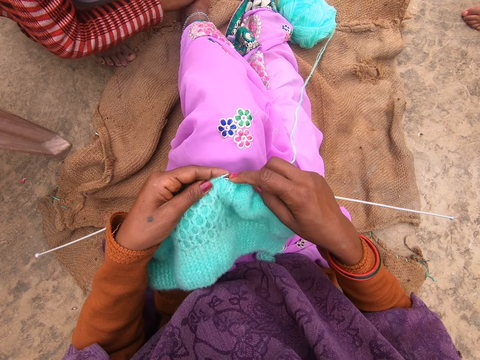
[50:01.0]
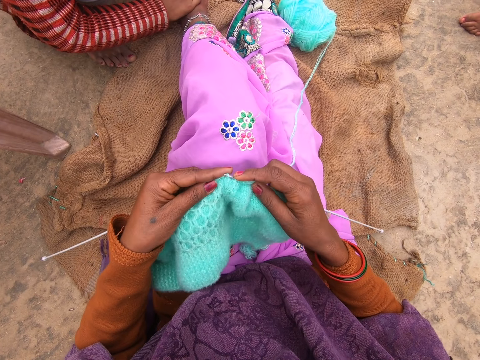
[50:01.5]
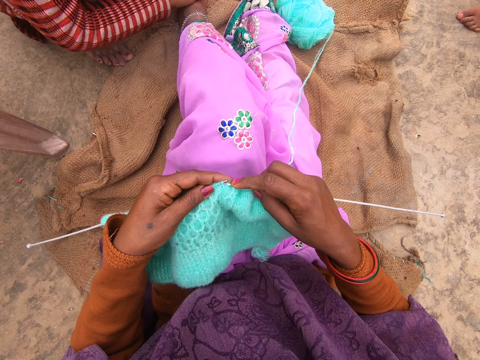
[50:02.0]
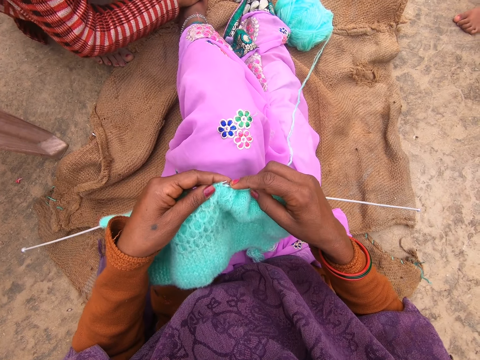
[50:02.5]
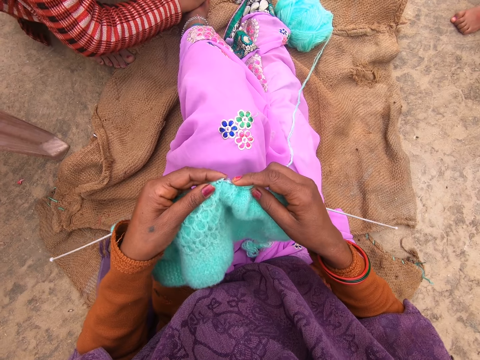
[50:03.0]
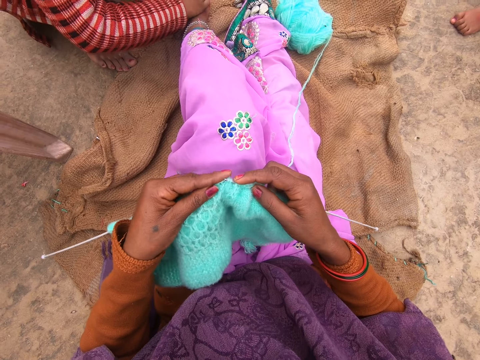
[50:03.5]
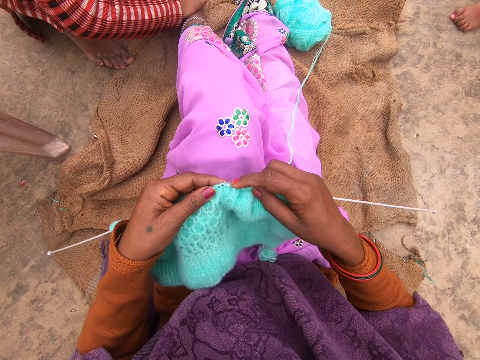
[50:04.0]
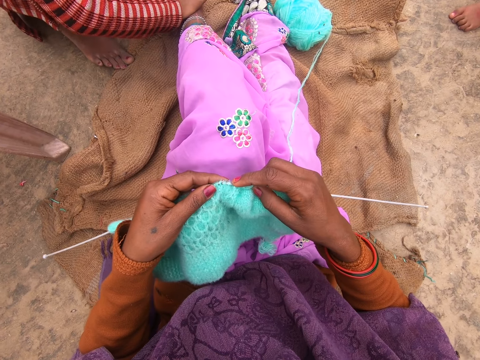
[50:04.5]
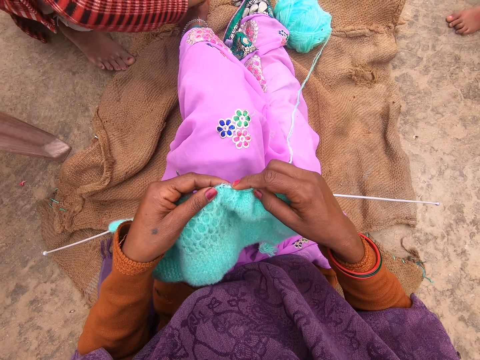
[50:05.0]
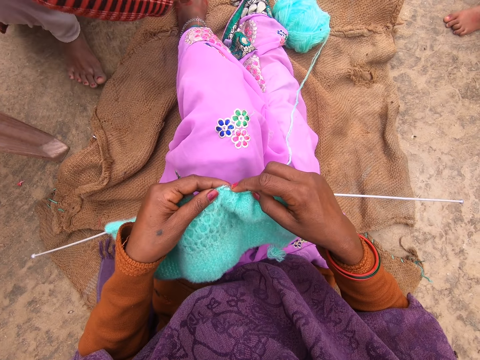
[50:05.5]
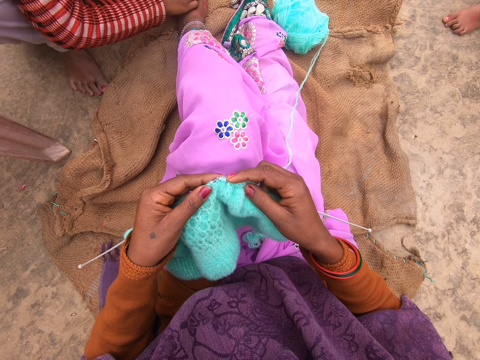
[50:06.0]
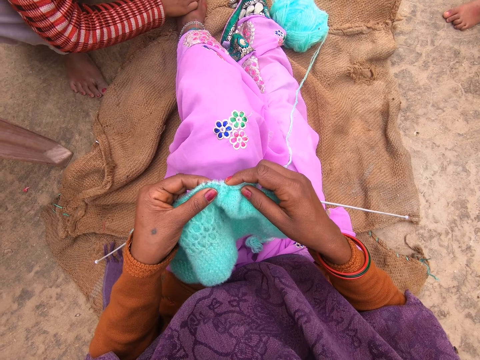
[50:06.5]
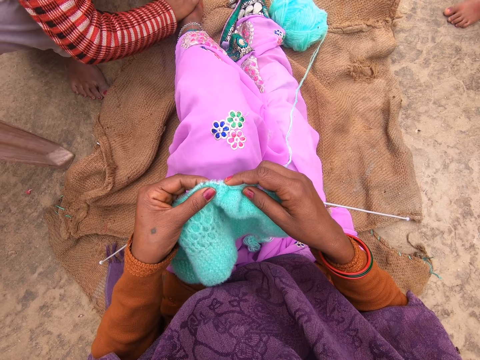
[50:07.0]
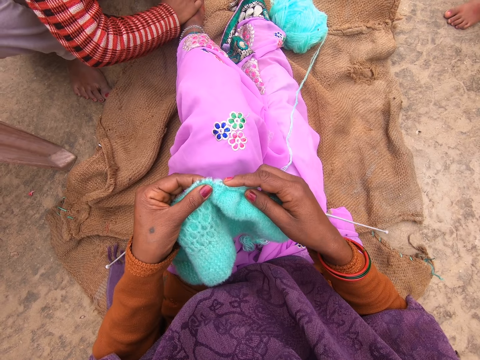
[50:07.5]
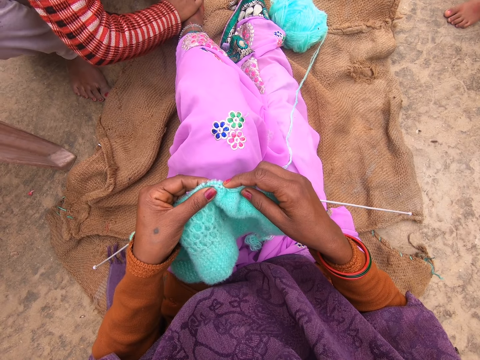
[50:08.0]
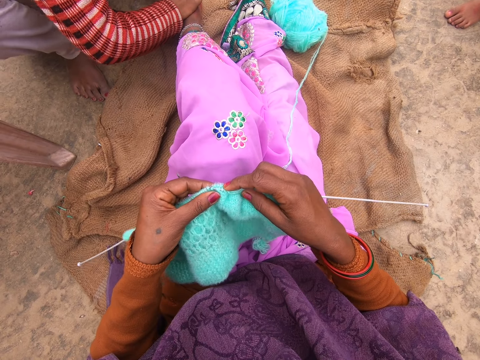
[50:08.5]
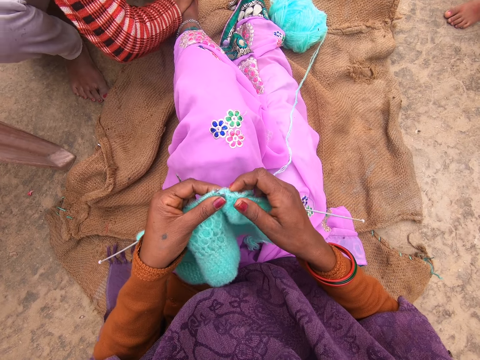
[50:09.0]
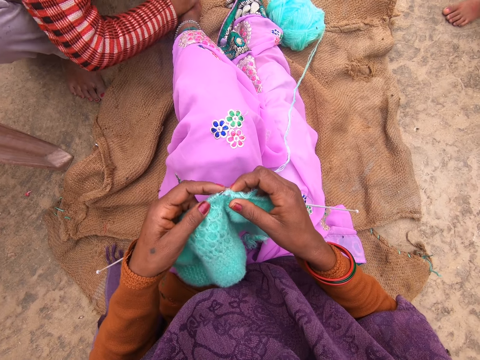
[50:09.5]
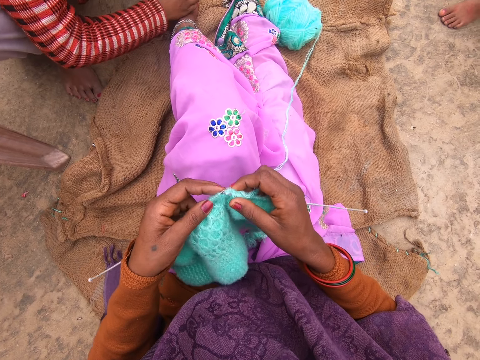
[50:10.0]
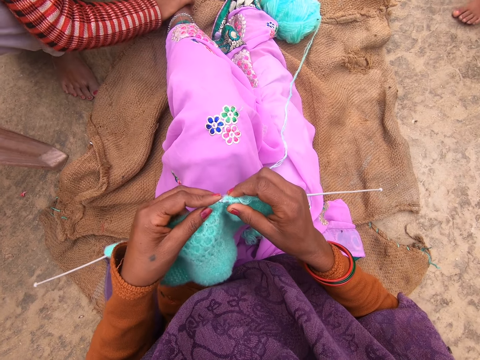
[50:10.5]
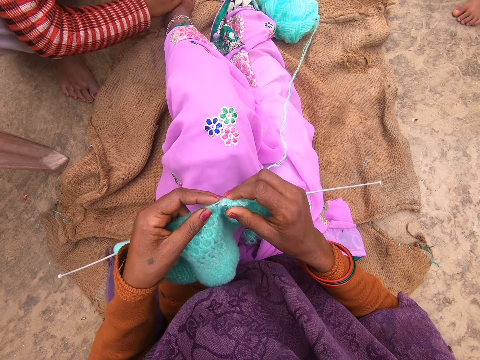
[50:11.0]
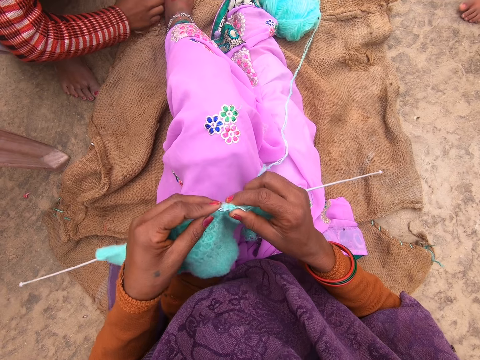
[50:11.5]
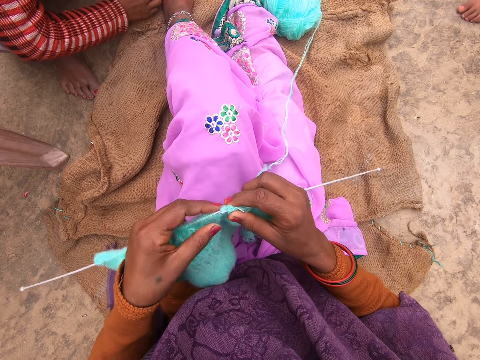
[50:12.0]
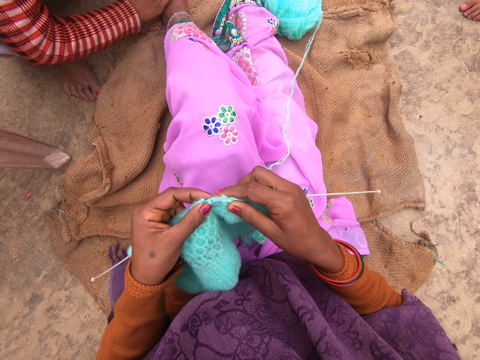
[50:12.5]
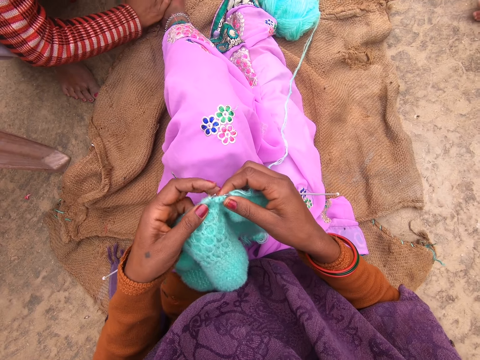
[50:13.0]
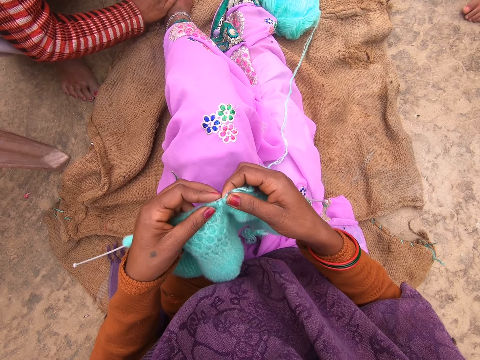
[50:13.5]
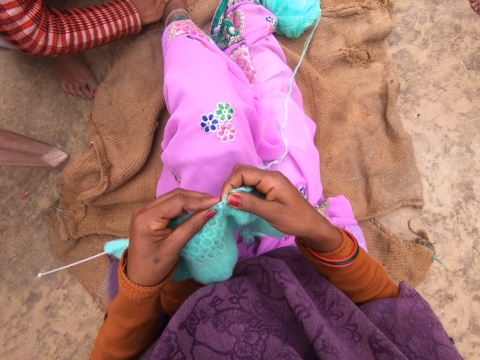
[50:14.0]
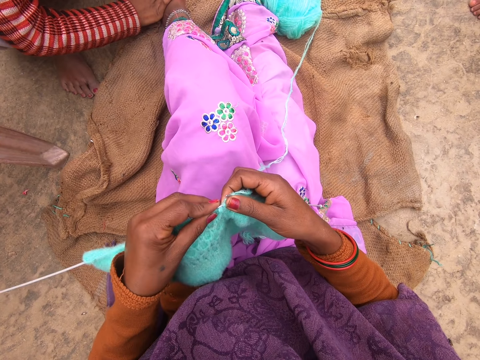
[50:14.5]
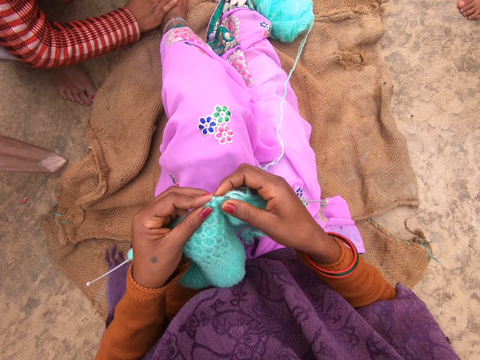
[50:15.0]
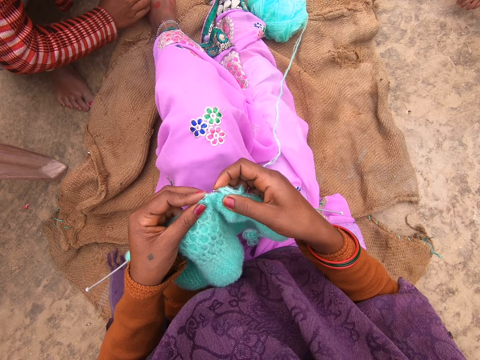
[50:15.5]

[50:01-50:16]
A person removes the ring from the toe.

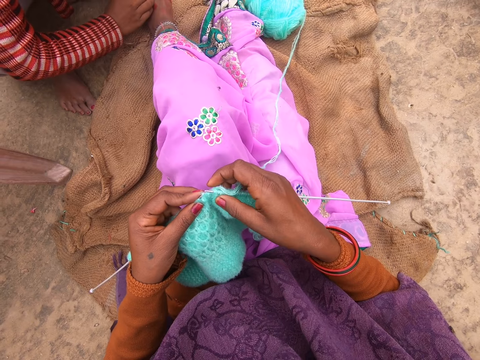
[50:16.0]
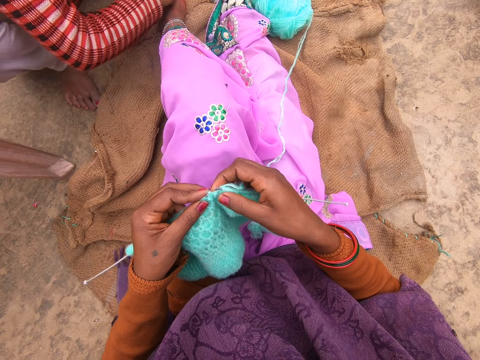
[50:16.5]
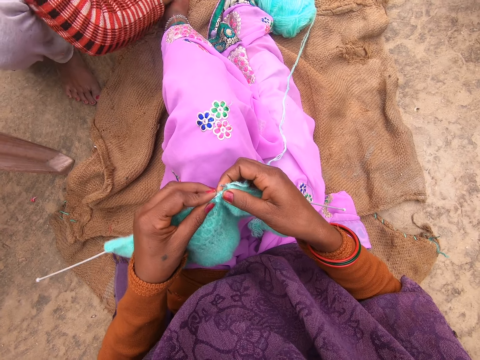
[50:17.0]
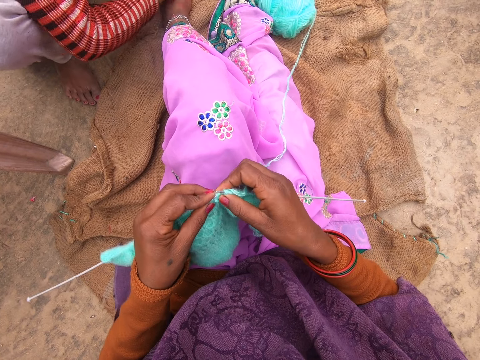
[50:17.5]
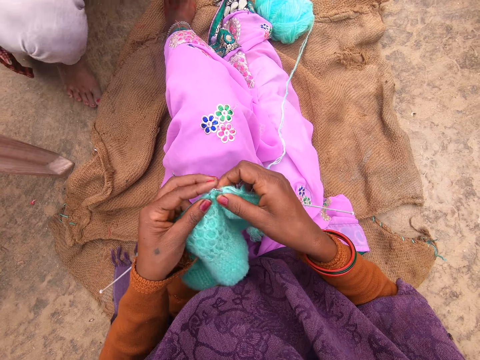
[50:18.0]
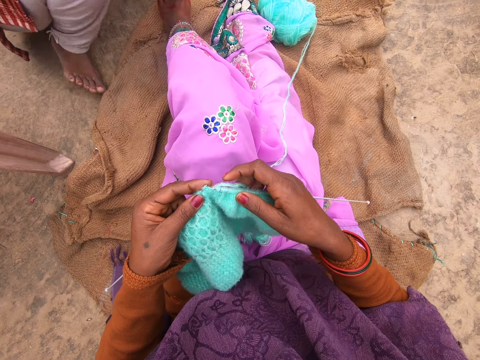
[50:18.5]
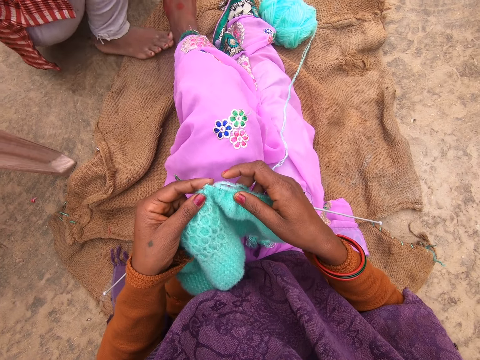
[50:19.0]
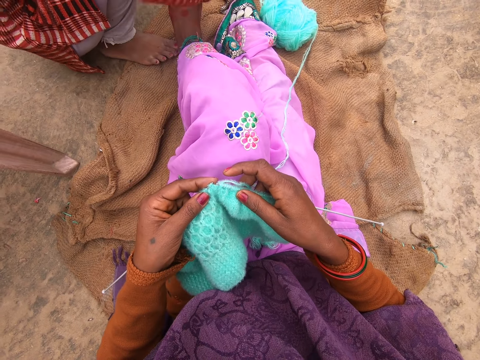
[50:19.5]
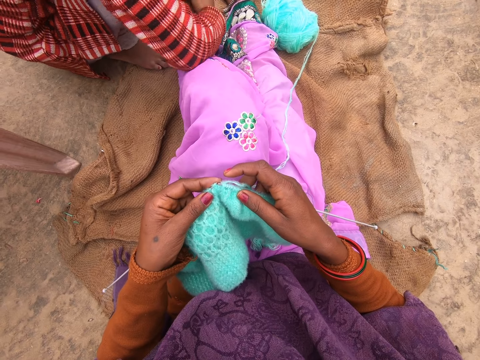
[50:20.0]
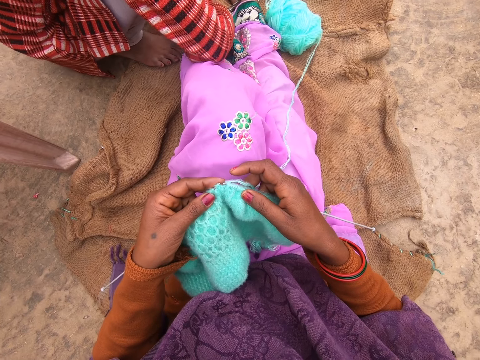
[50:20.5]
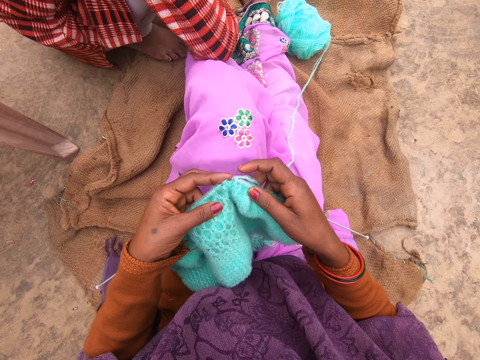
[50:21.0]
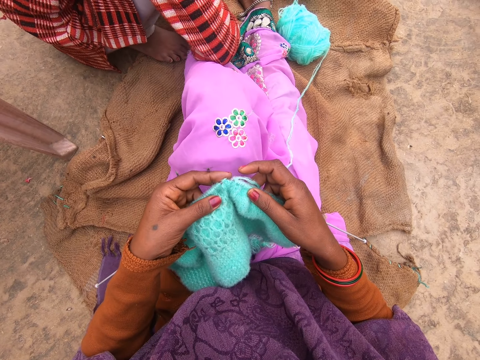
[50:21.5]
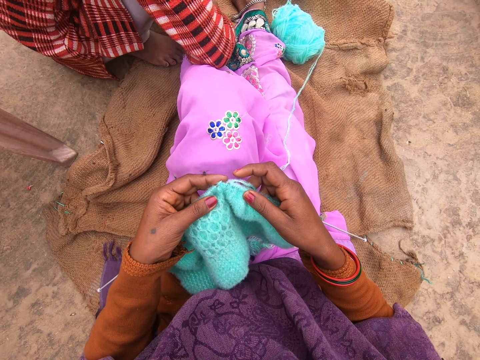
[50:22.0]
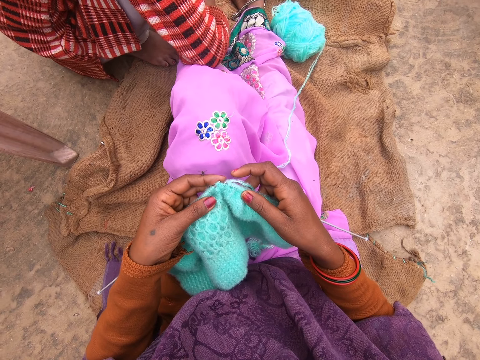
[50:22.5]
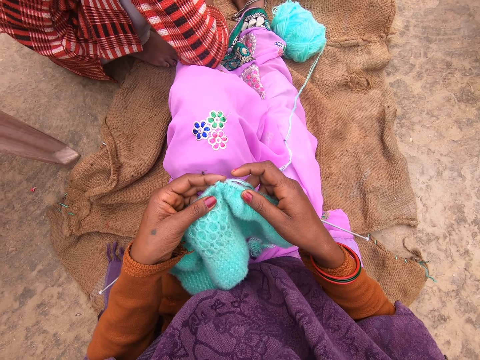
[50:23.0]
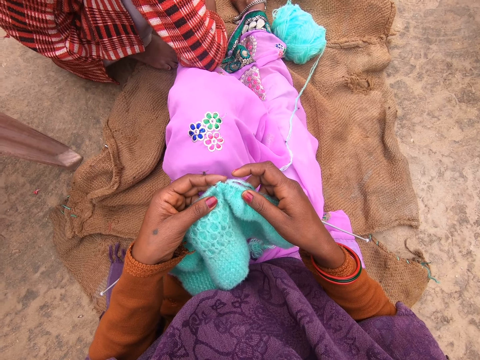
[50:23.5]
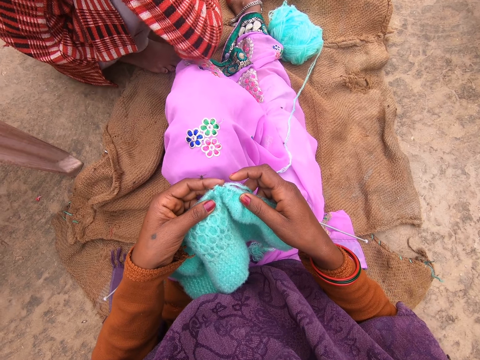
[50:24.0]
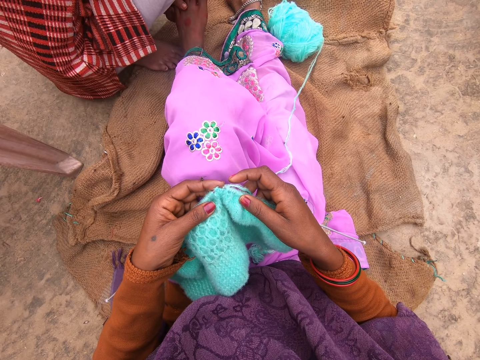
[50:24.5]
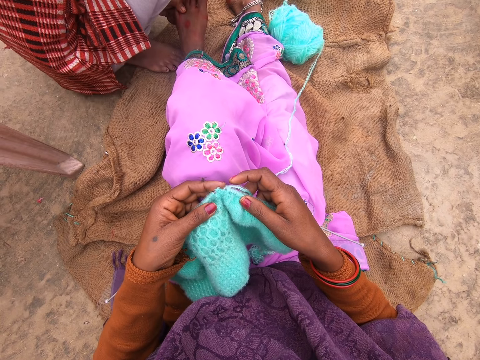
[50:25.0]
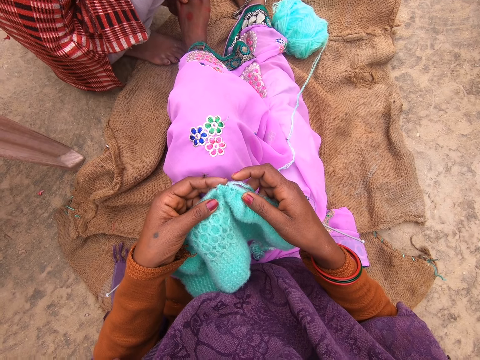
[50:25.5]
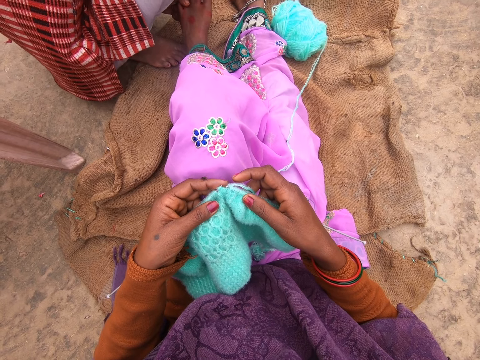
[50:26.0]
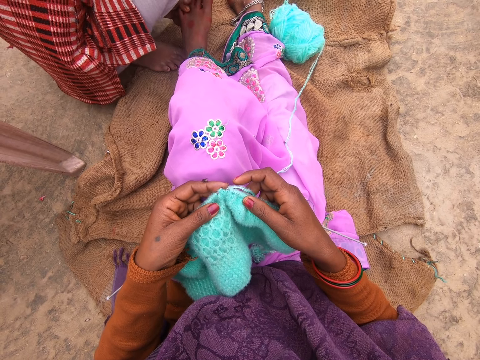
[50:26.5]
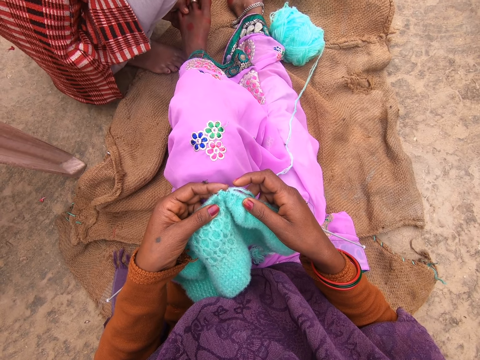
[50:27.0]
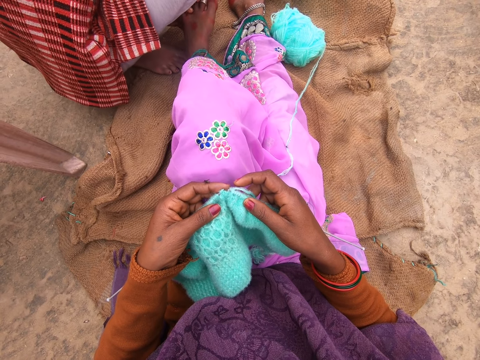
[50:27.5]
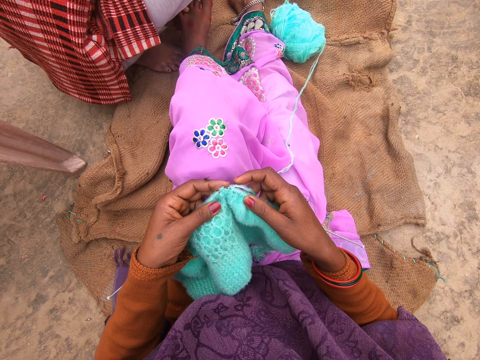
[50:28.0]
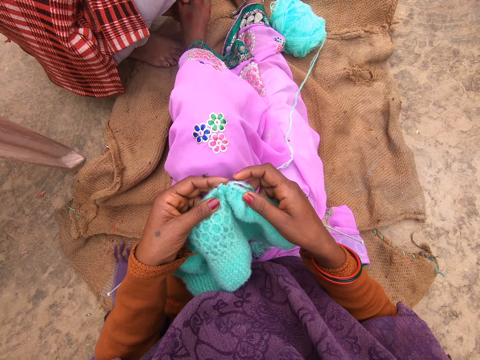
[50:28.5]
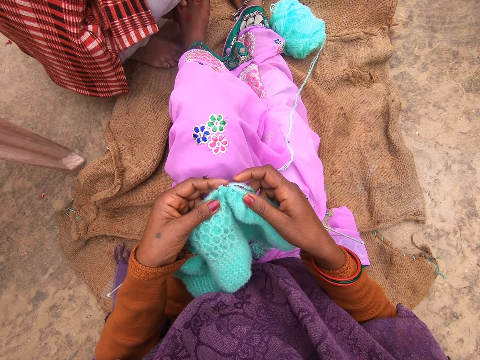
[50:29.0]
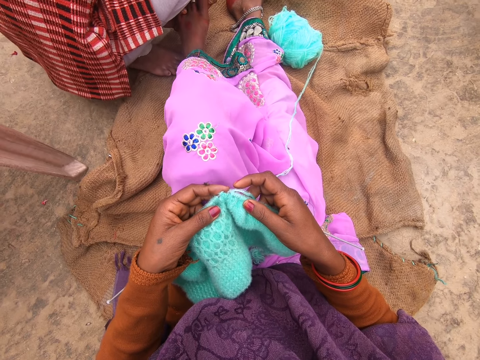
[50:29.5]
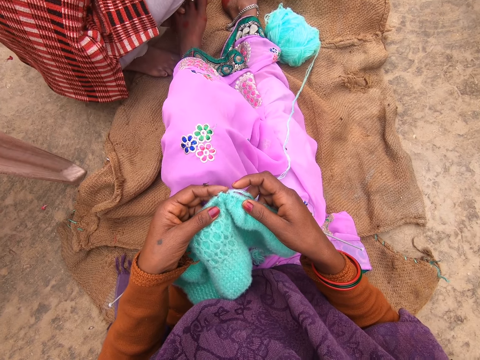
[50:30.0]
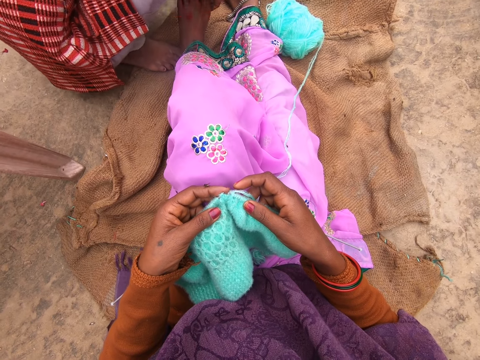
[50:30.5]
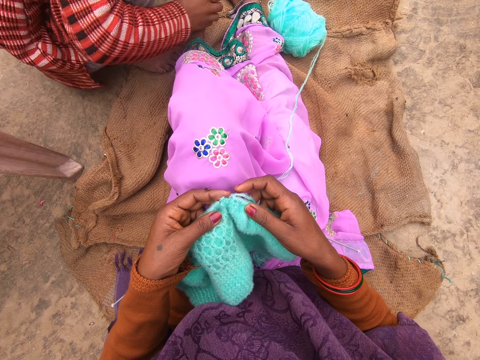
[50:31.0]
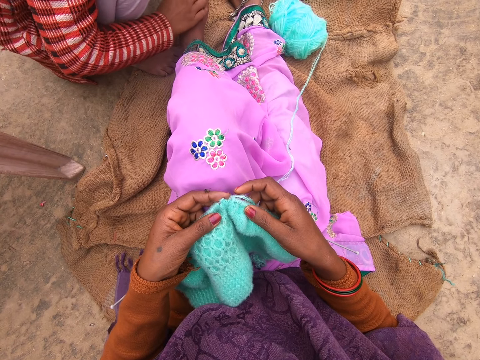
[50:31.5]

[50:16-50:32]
The camera wearer stares.
